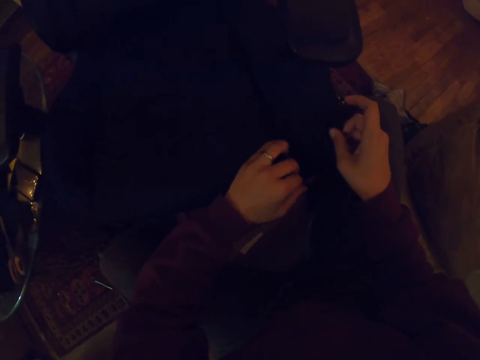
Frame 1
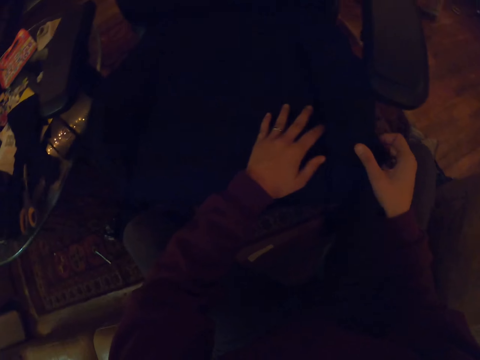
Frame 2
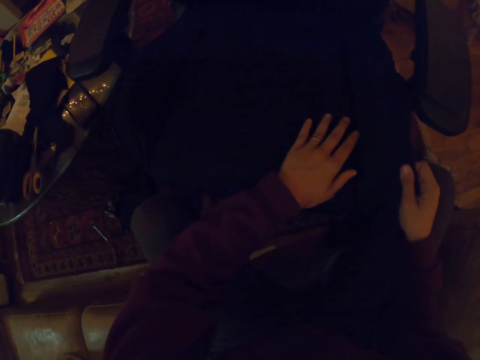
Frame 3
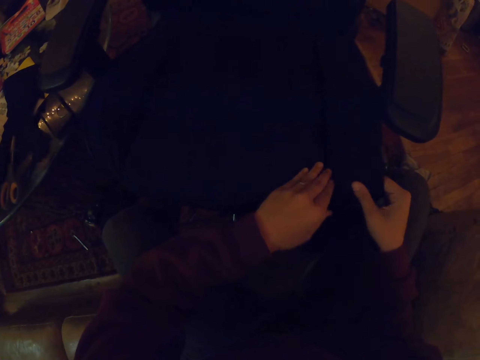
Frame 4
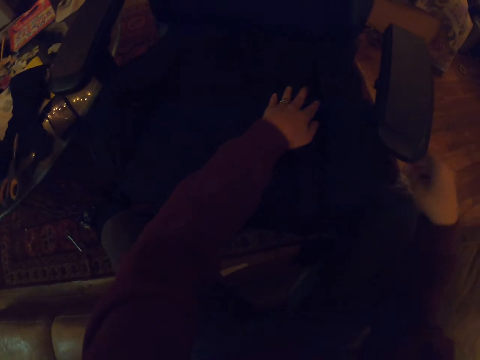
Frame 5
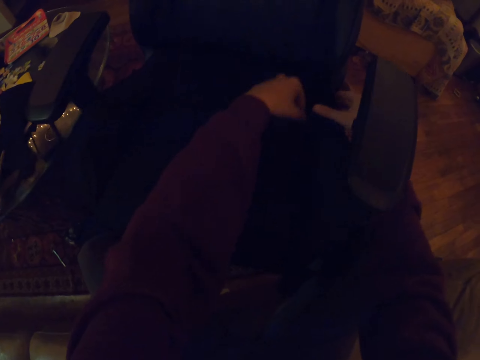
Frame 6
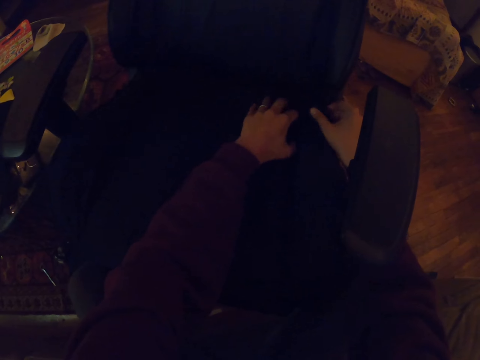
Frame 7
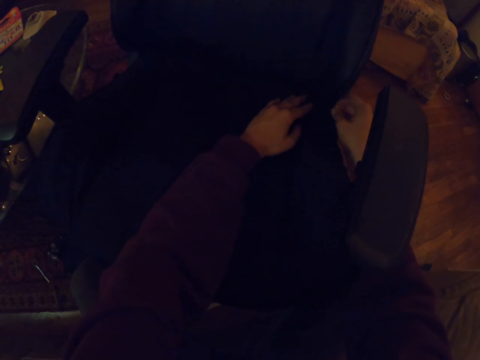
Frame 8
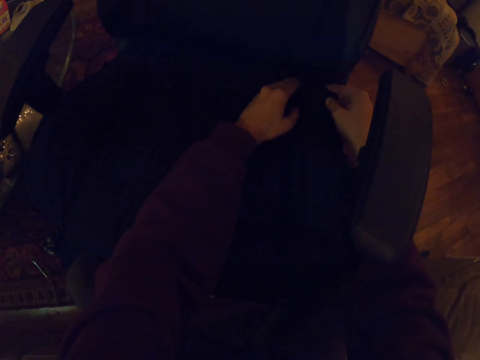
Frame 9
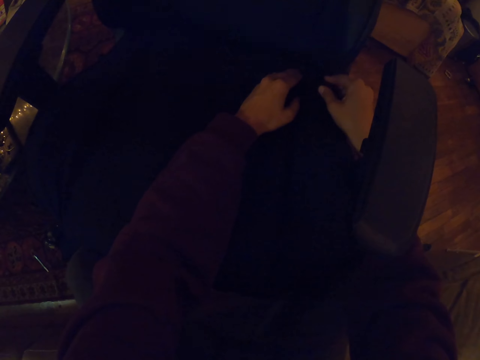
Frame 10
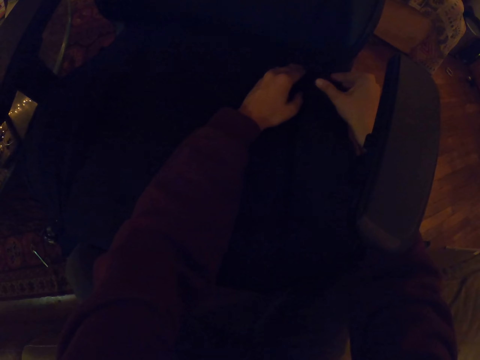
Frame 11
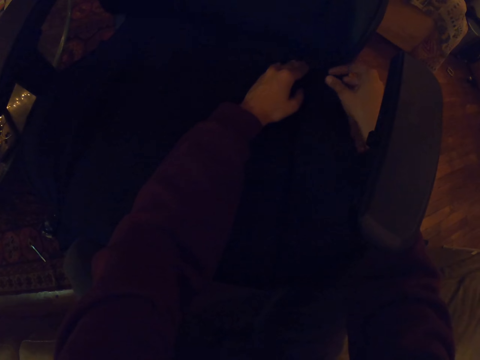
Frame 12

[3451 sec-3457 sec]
The camera wearer straightens the material with hands.

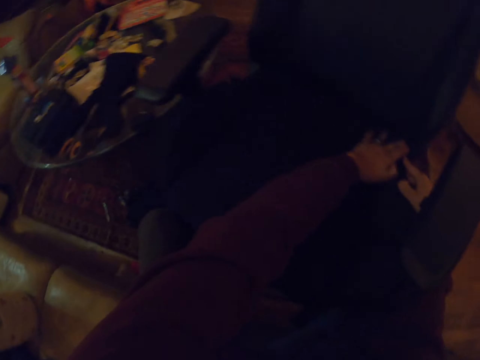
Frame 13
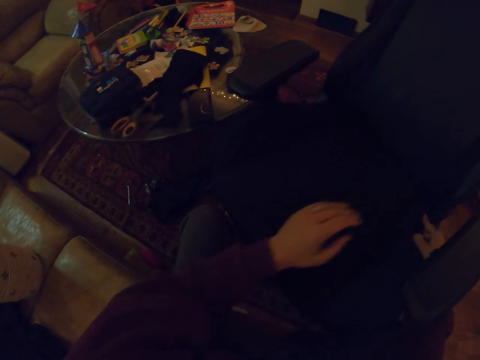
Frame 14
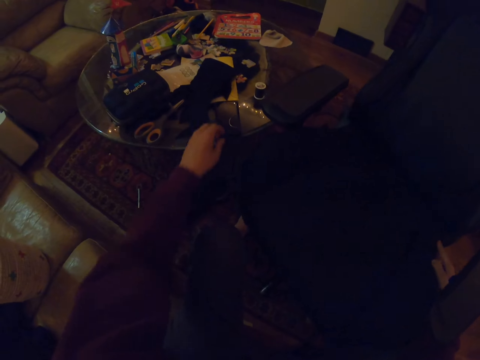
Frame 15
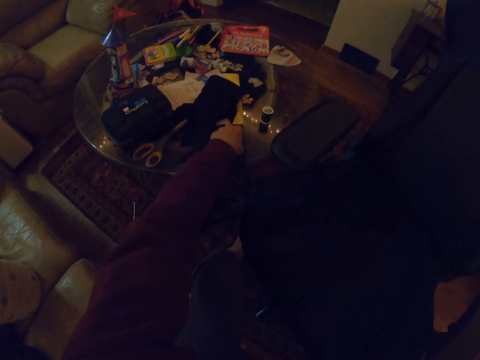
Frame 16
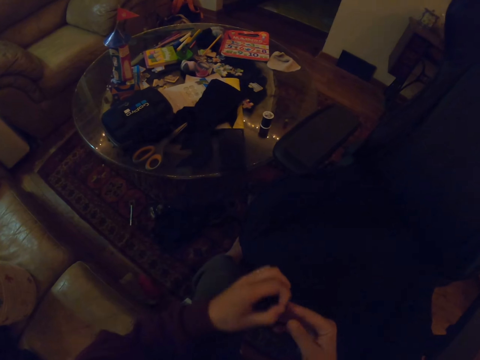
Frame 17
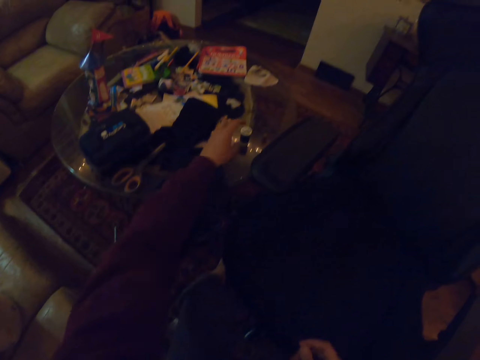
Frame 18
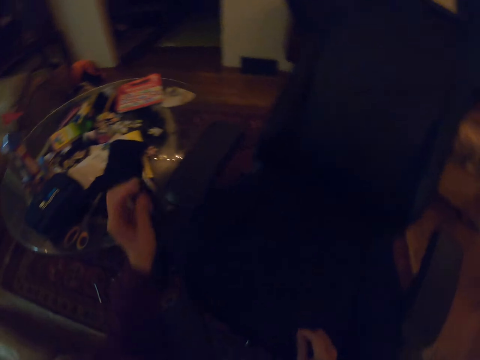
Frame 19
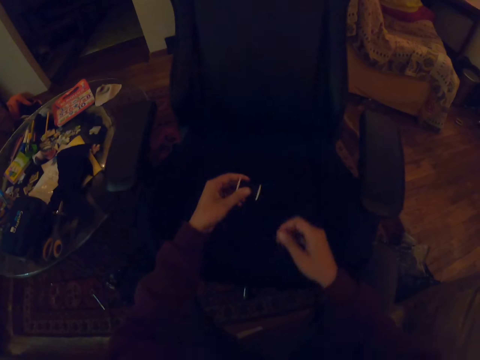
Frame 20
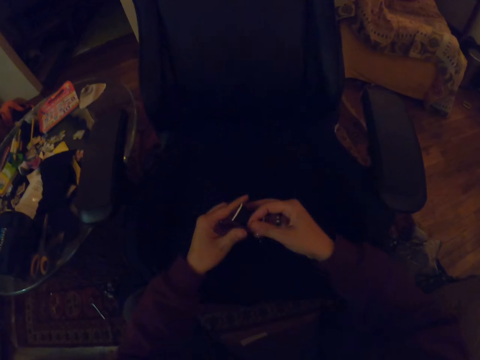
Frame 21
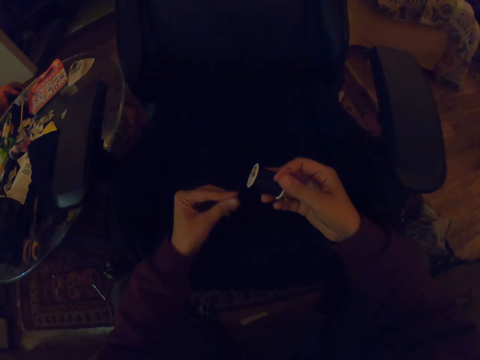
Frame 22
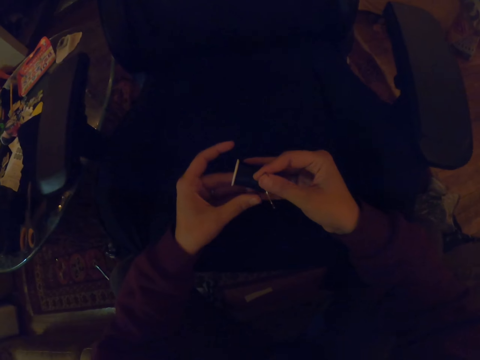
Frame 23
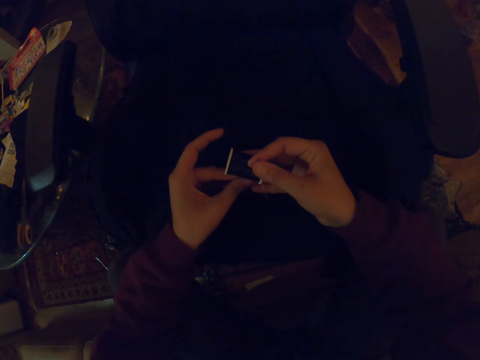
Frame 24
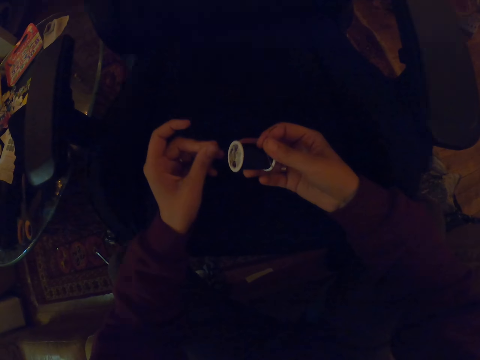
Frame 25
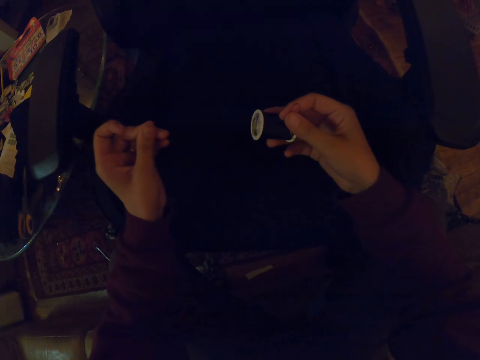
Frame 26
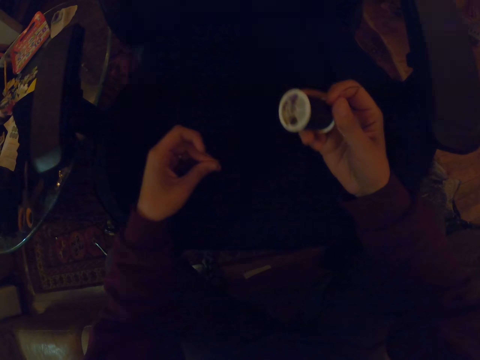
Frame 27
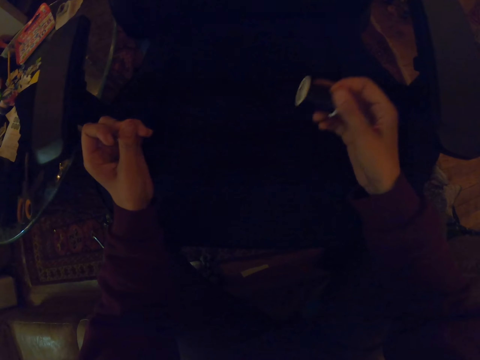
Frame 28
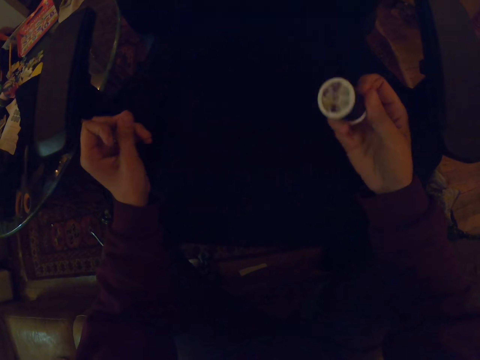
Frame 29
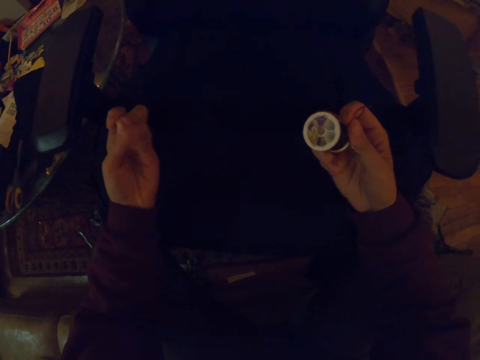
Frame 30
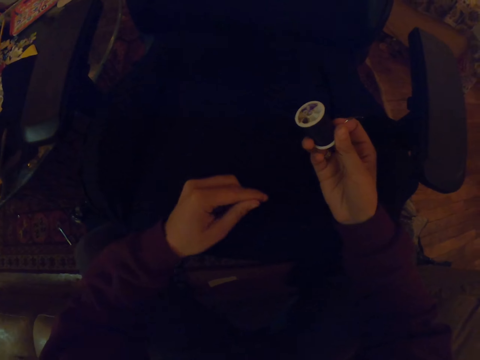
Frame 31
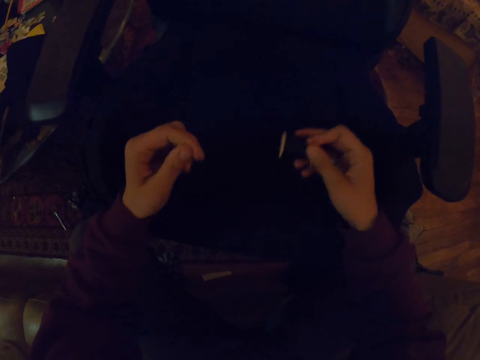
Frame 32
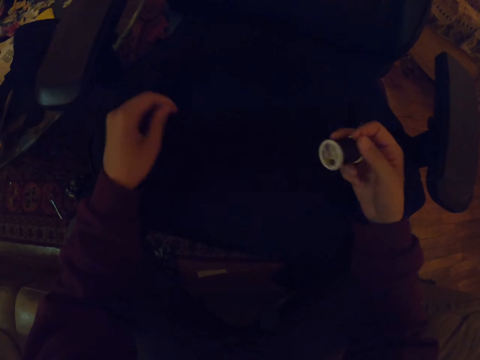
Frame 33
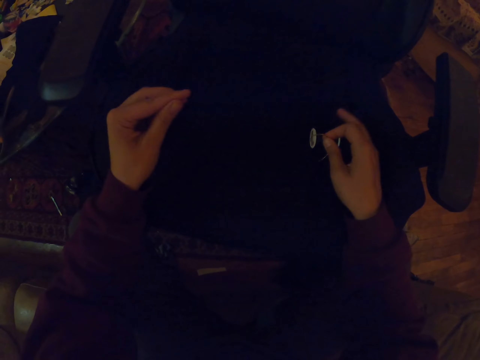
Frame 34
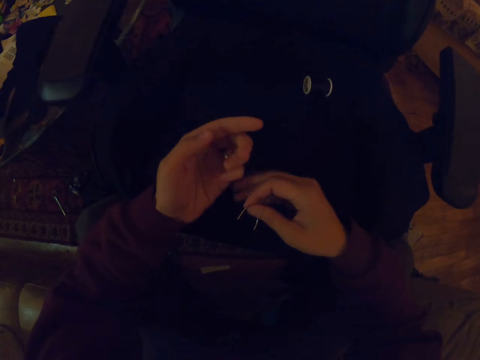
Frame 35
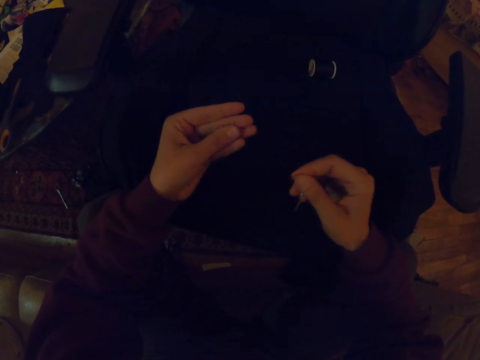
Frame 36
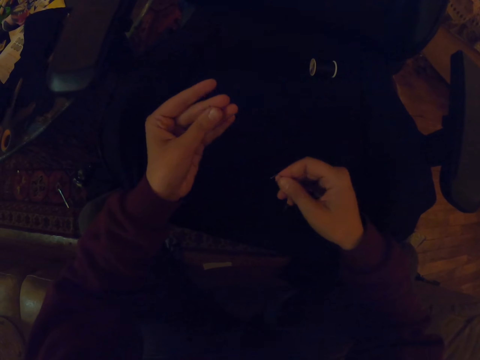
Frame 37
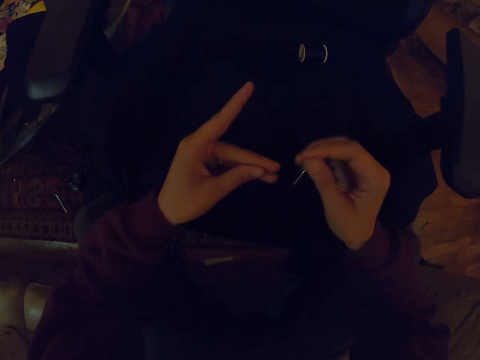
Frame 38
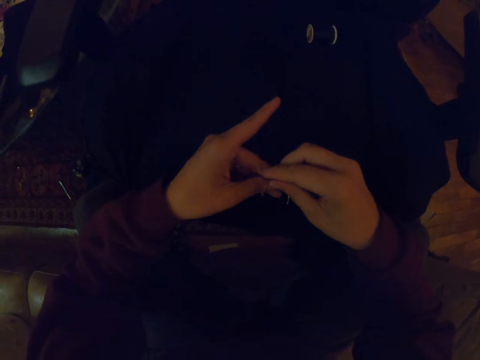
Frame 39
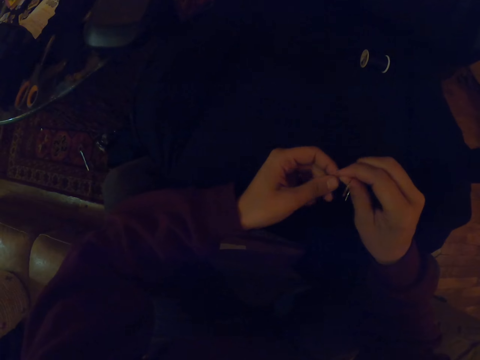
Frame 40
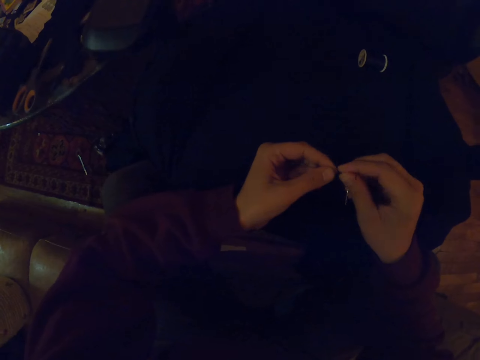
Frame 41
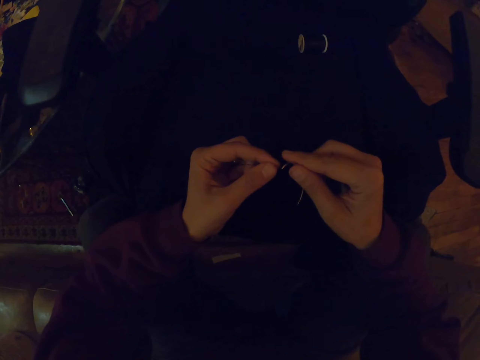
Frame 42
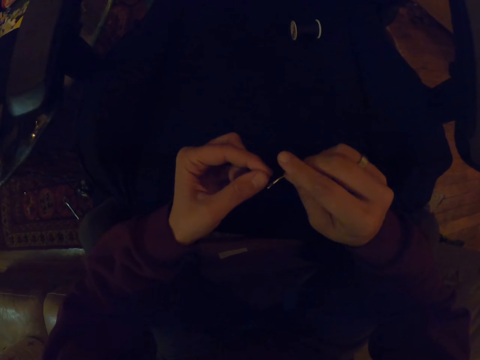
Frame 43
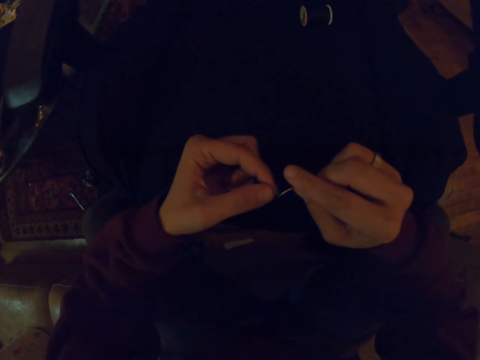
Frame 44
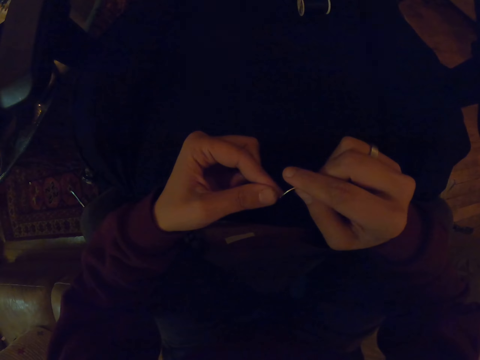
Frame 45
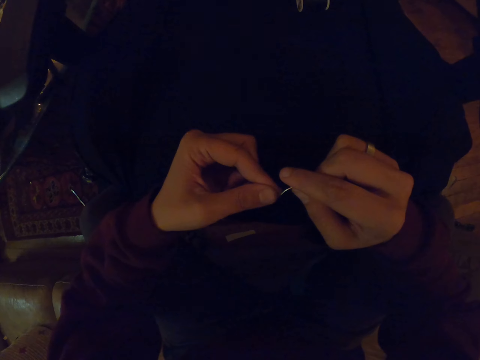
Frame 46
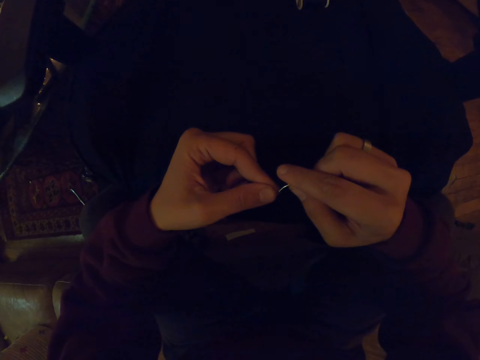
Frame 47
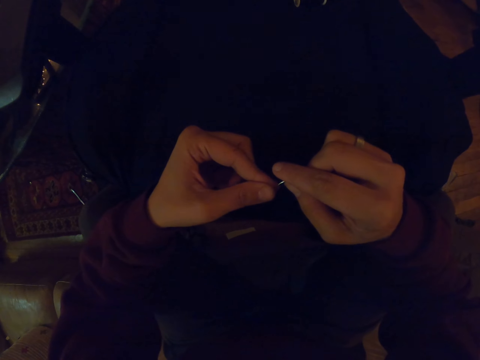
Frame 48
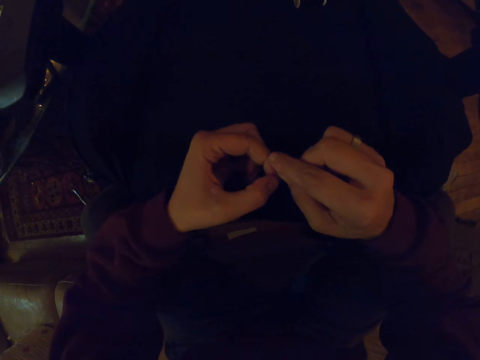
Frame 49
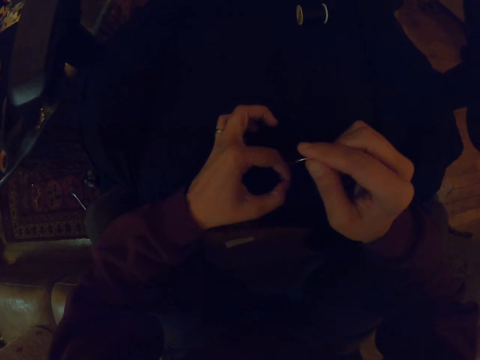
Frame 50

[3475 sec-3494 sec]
The camera wearer picks a needle from the table. They switch the needle to the other hand. They pick a roll of thread. They unroll the thread. They pull the thread. They put down the thread on a chair. They put the thread in a needle hole.

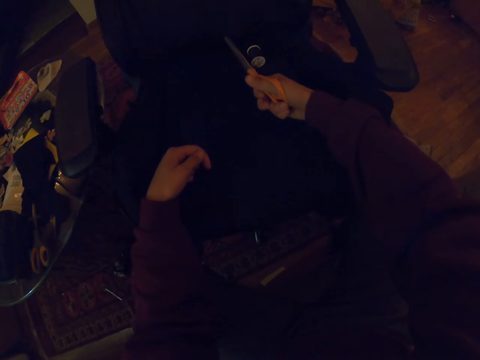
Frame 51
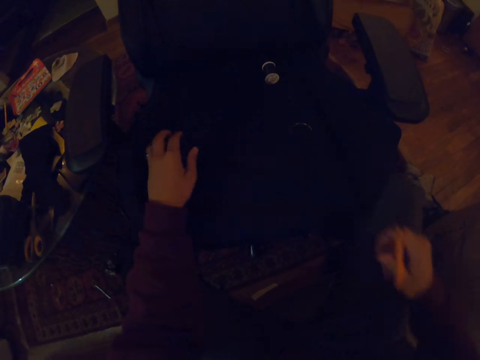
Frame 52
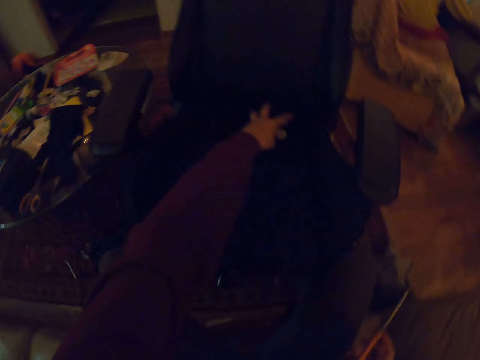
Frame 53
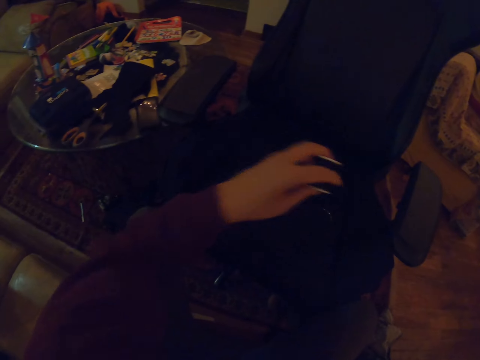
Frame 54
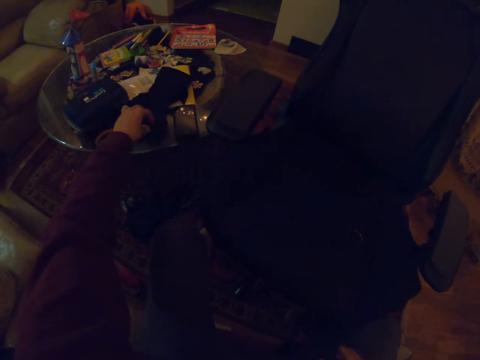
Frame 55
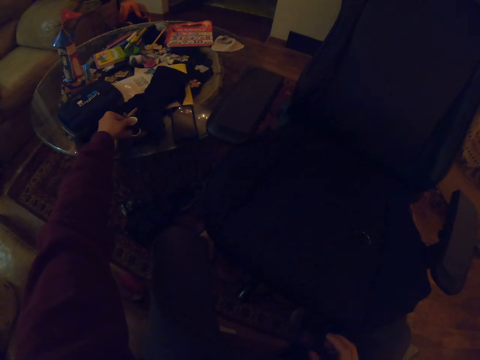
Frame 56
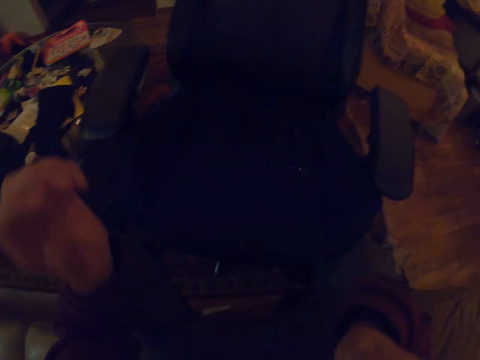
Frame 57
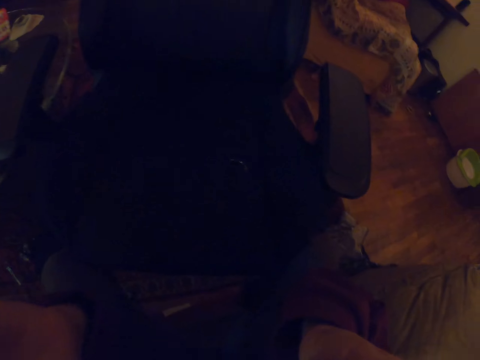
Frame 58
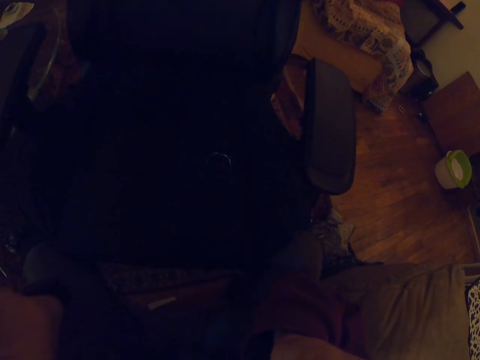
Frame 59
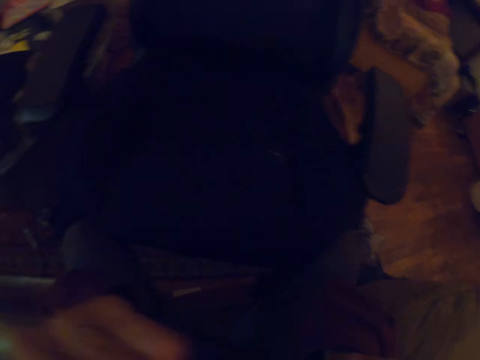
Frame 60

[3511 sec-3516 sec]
The camera wearer picks the roll of thread from the office chair. They place the roll of thread on the table. They move their hands. They touch something.
